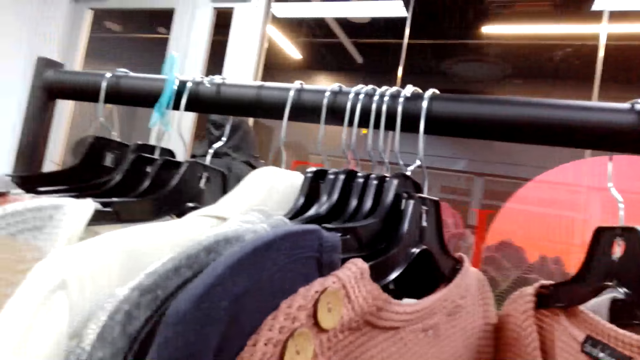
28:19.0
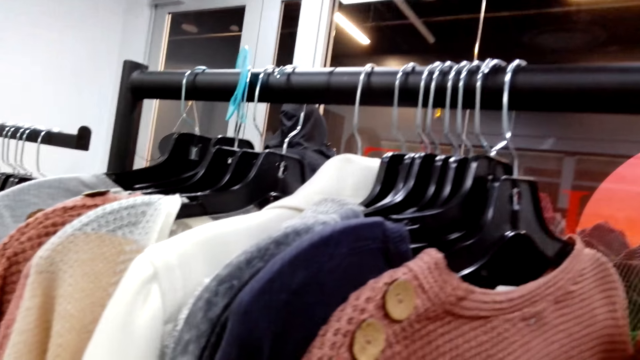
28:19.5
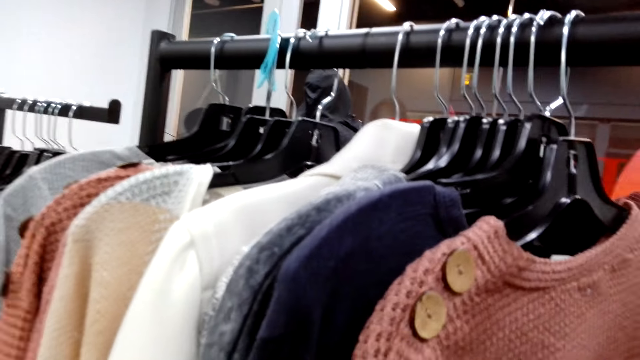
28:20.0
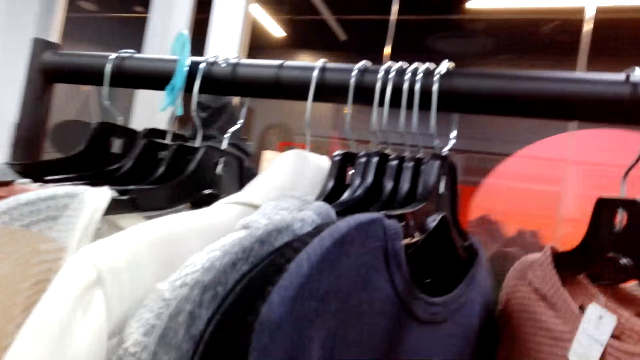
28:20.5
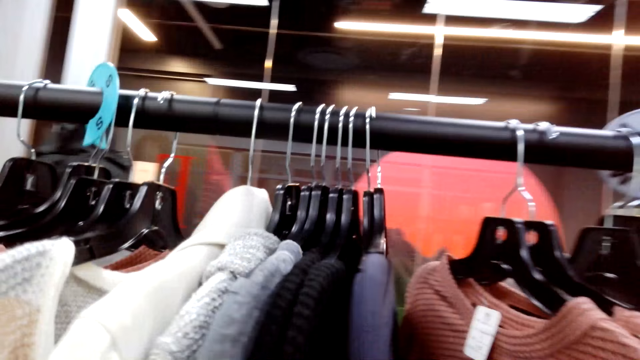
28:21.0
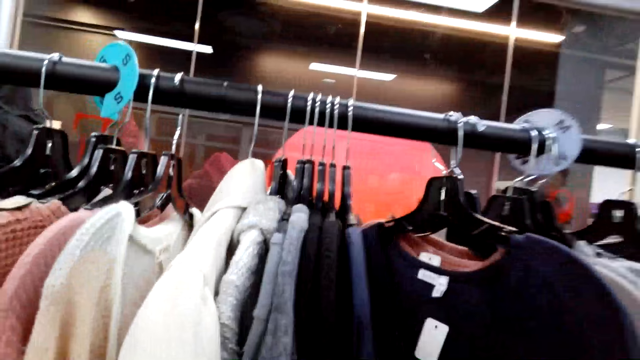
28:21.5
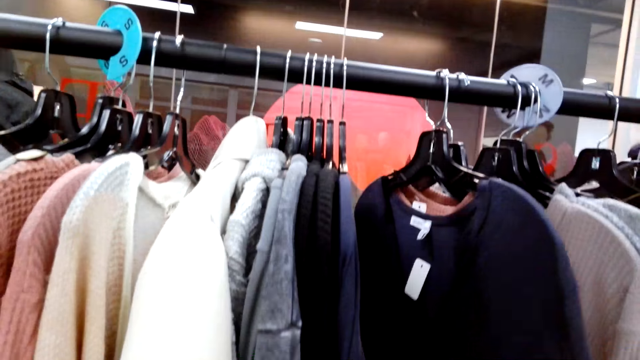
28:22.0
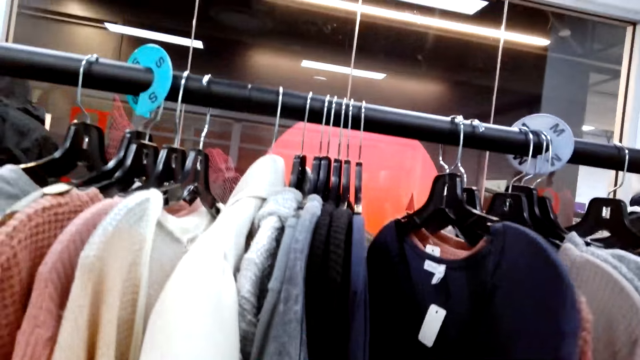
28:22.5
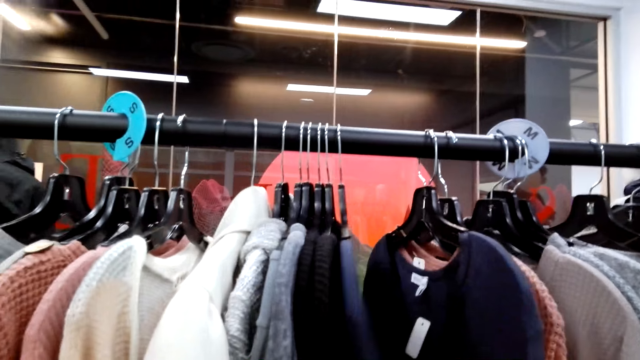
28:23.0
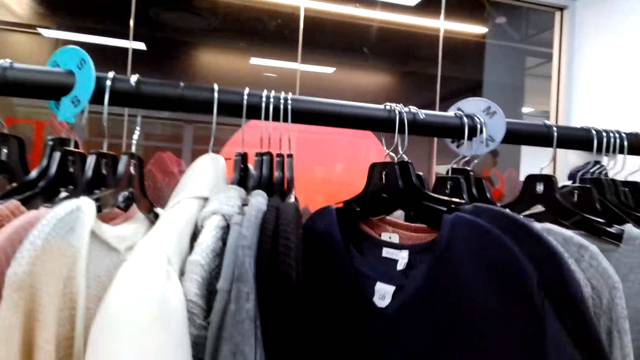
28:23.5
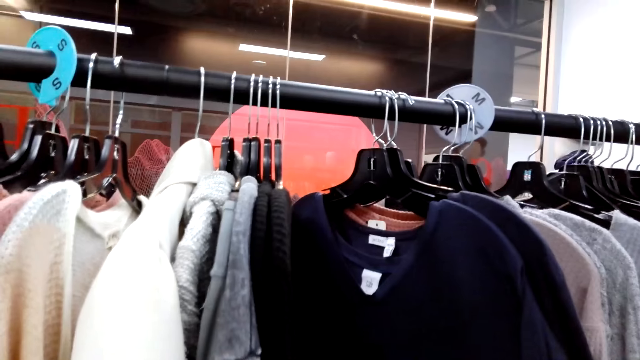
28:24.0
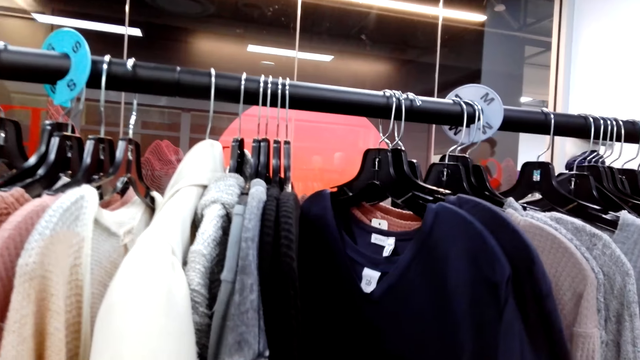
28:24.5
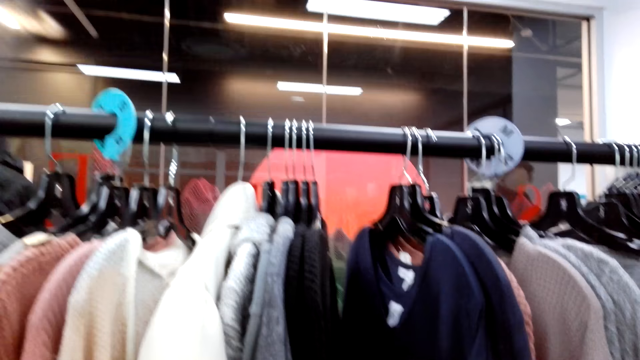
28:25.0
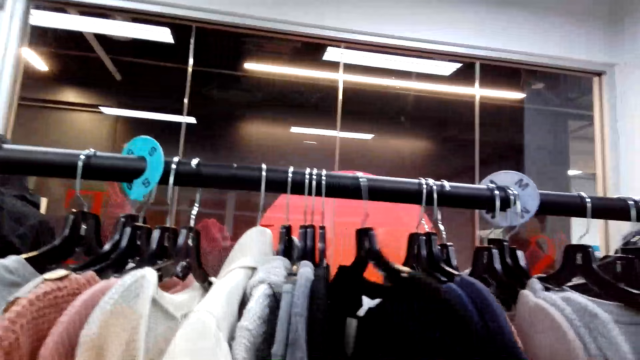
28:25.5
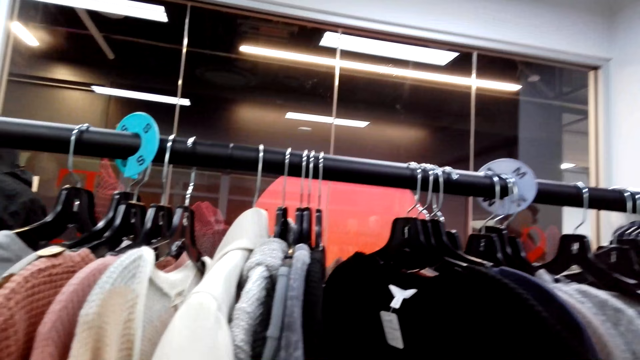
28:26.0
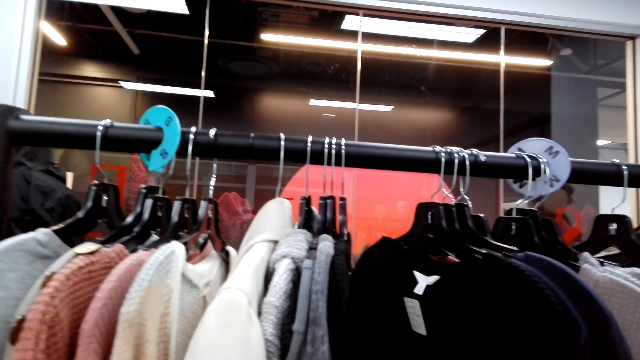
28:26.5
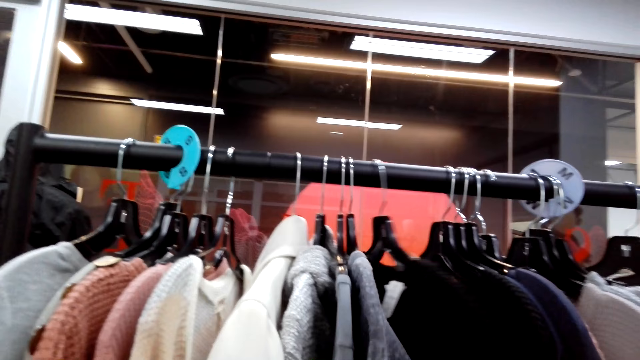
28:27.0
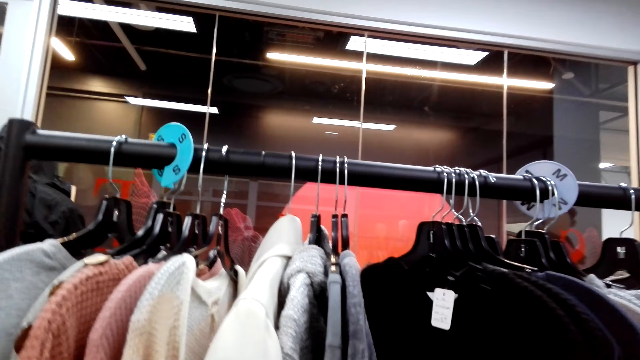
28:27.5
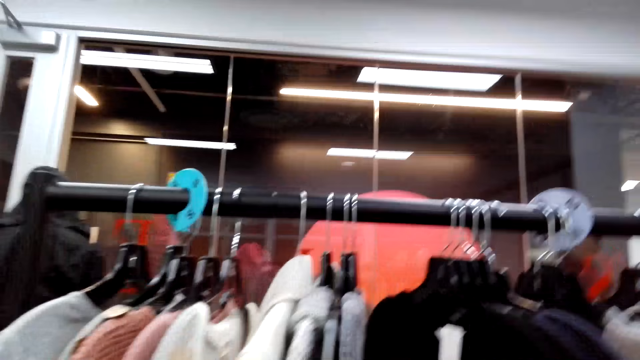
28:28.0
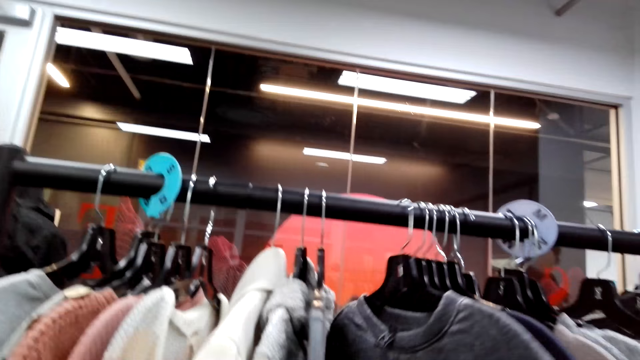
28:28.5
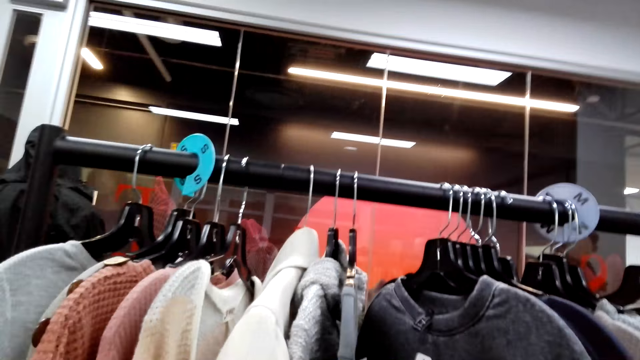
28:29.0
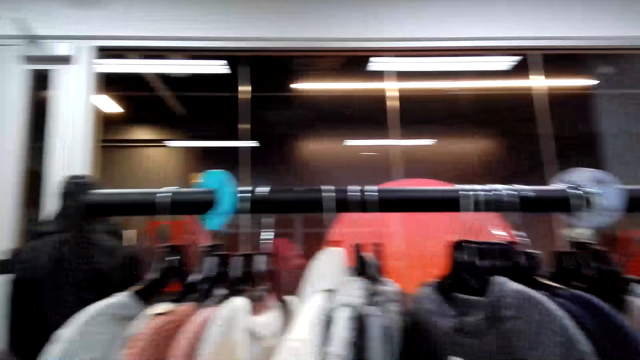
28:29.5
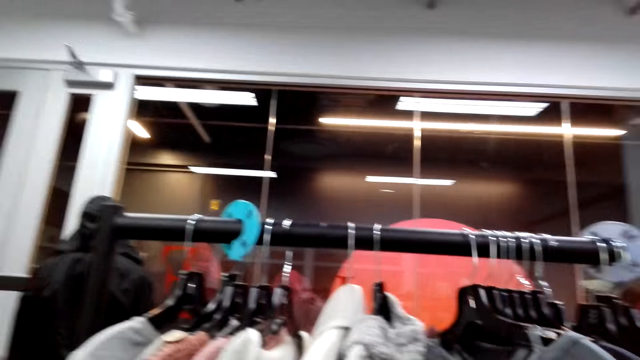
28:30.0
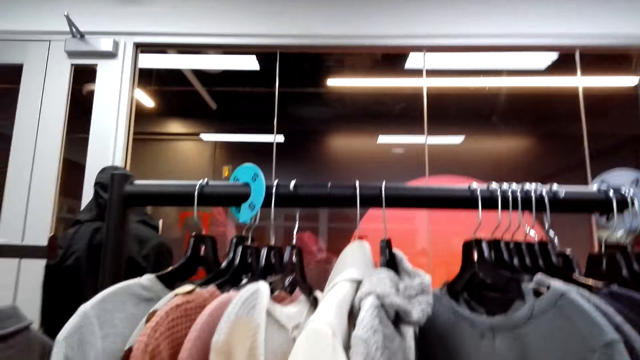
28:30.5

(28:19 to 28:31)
The camera wearer checks the clothes on a hanger line.

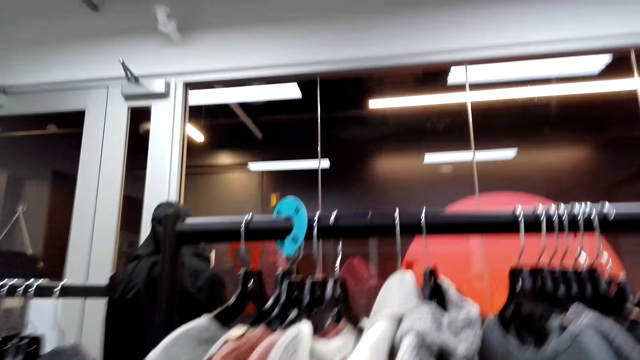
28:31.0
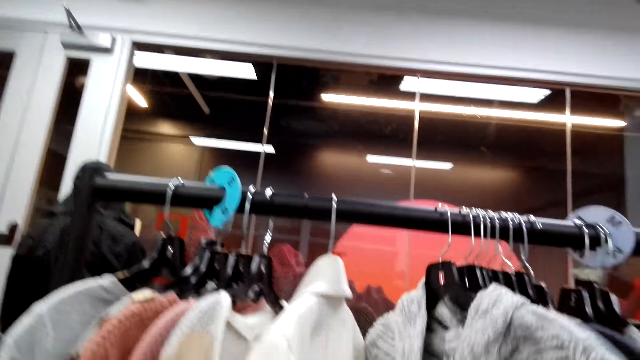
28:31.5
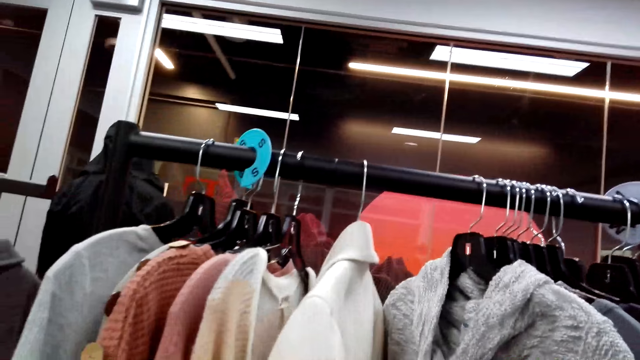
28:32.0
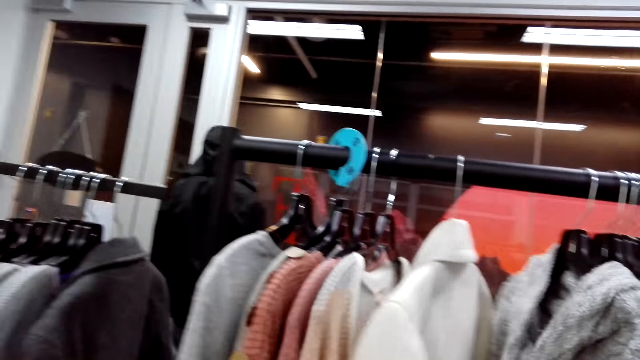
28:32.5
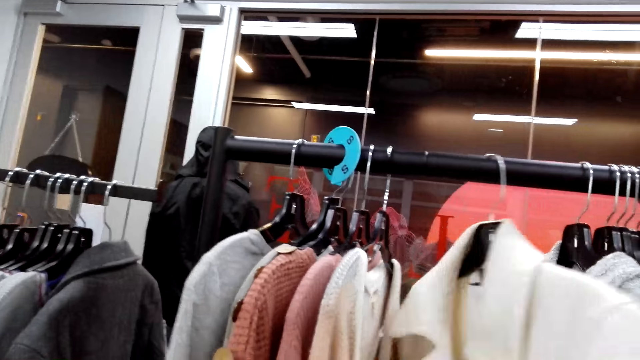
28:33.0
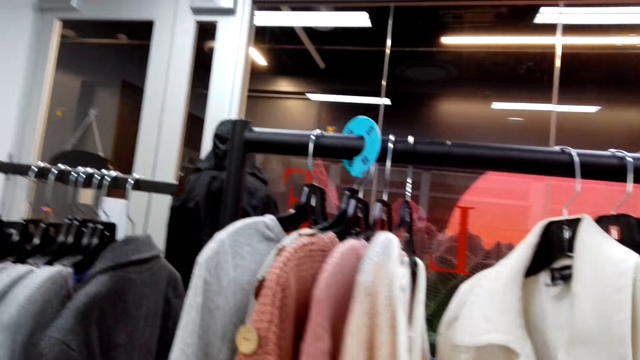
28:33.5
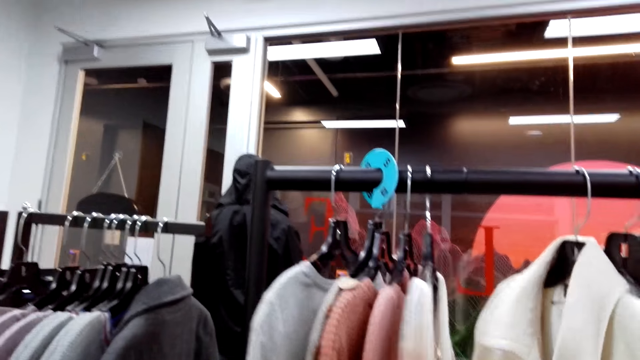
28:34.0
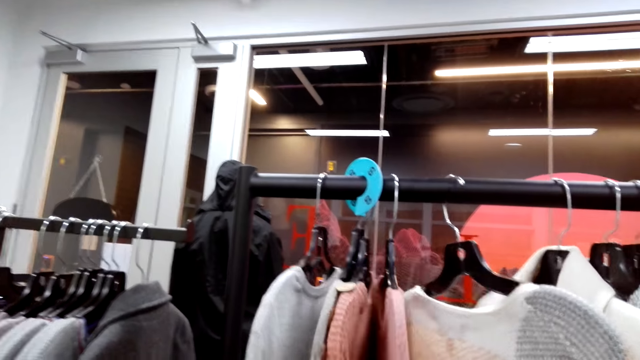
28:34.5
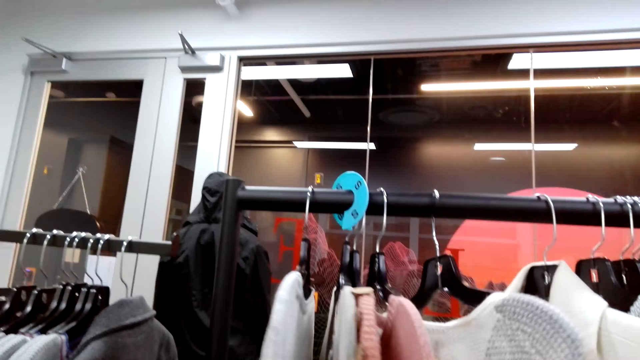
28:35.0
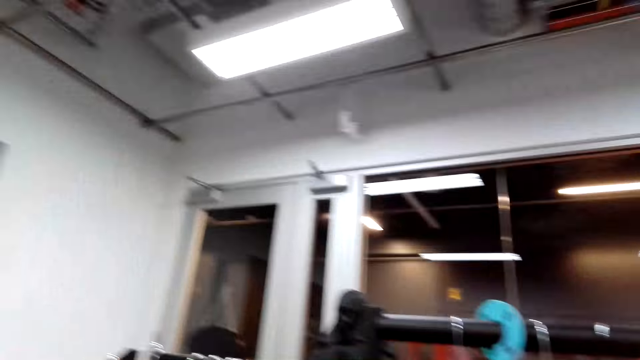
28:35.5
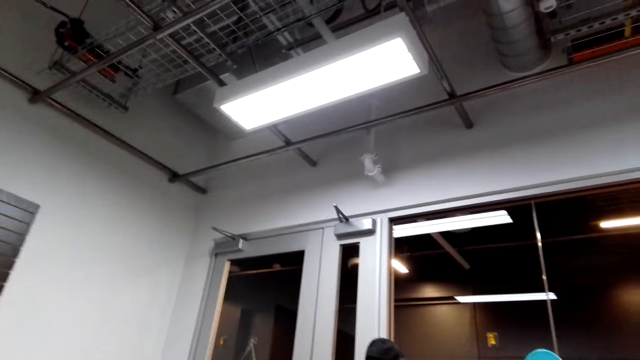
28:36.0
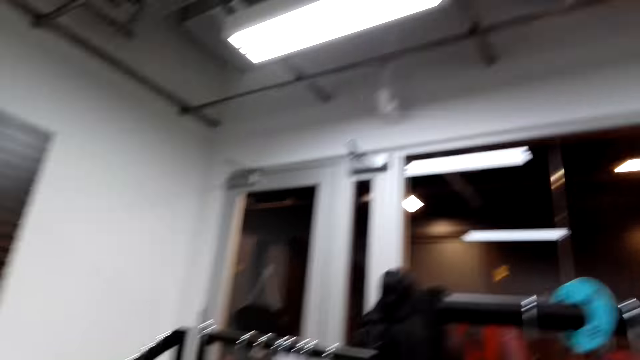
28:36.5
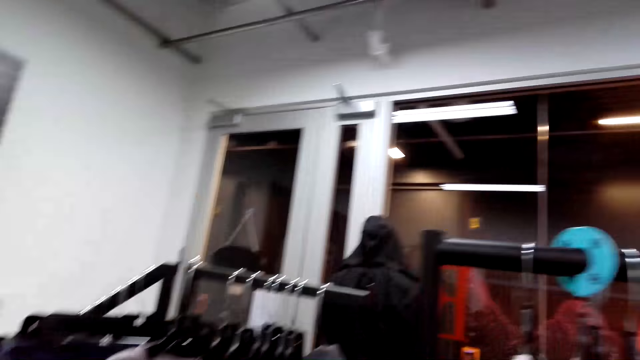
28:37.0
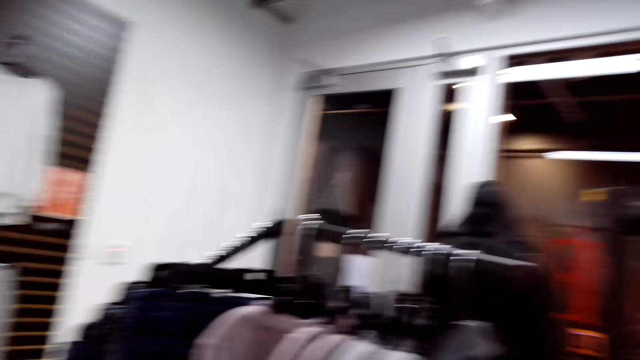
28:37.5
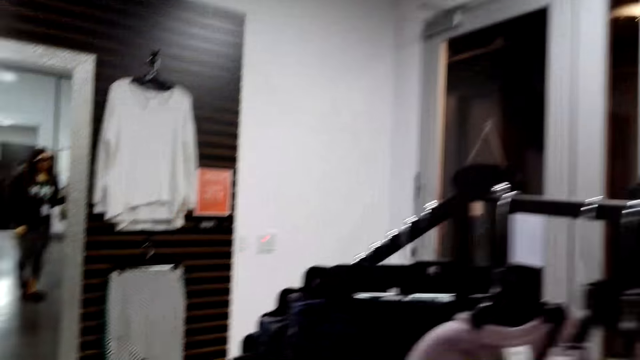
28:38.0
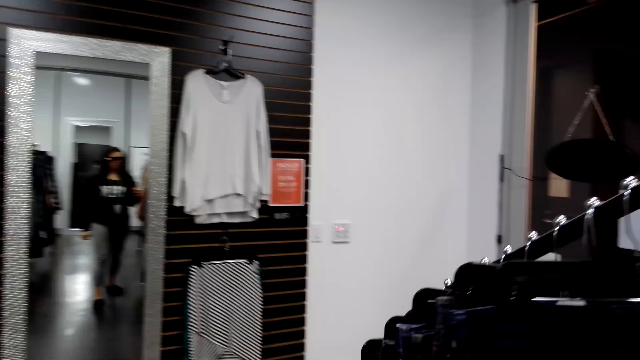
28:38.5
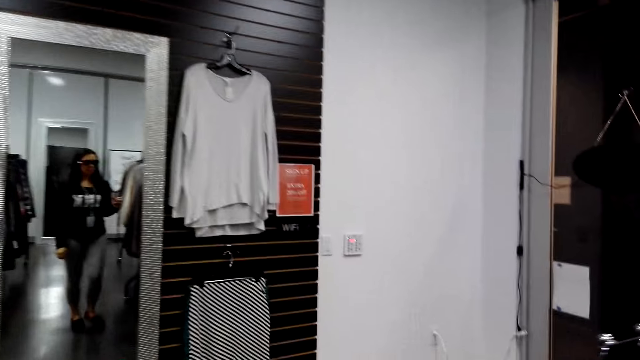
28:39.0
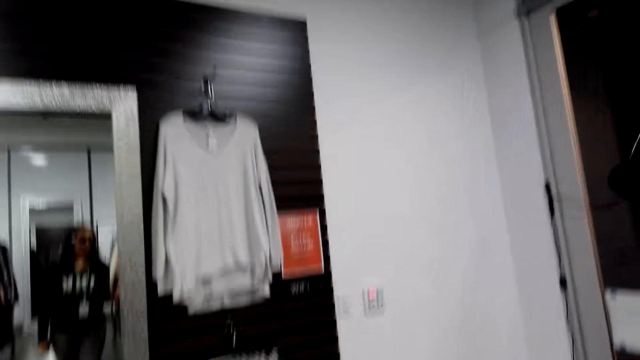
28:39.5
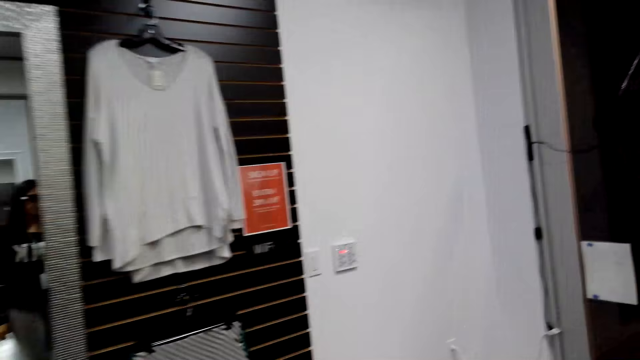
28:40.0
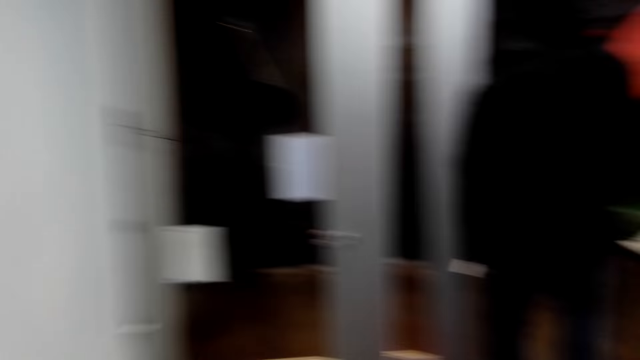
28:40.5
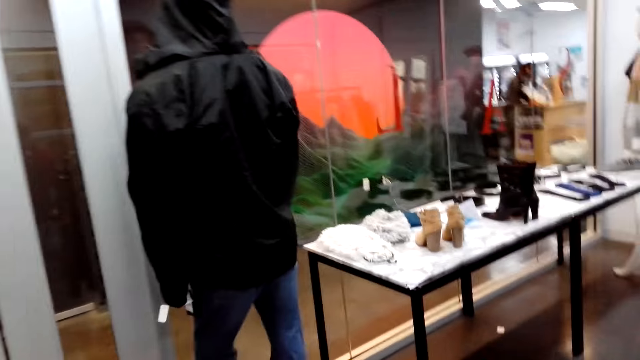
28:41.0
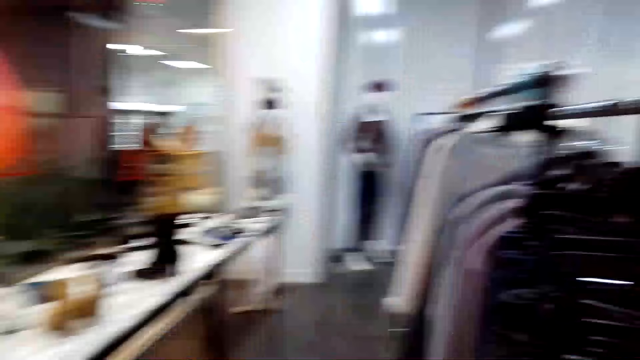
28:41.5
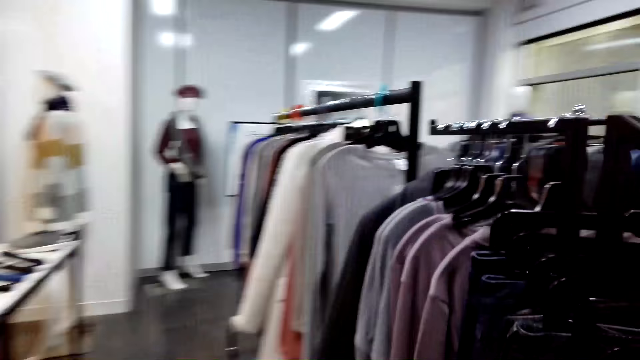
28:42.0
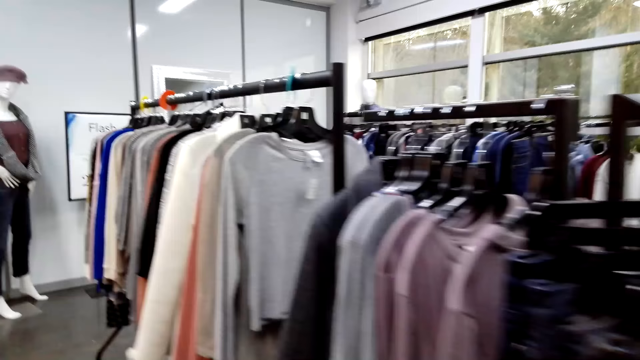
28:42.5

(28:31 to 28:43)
The camera wearer walks around the boutique.
